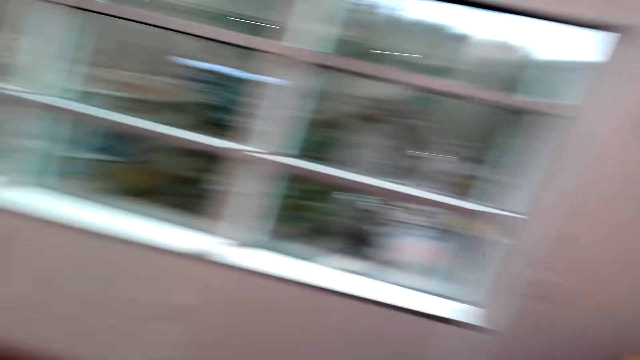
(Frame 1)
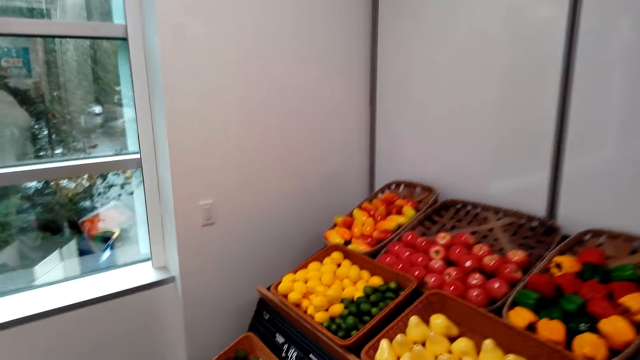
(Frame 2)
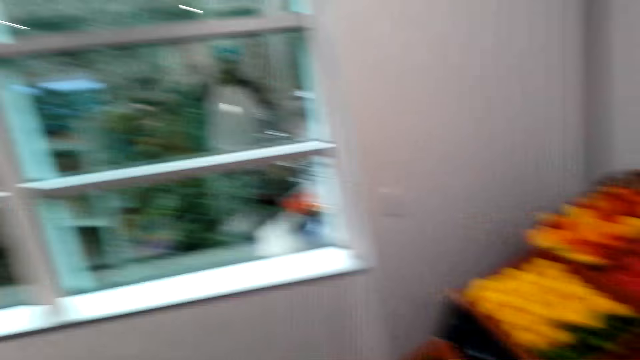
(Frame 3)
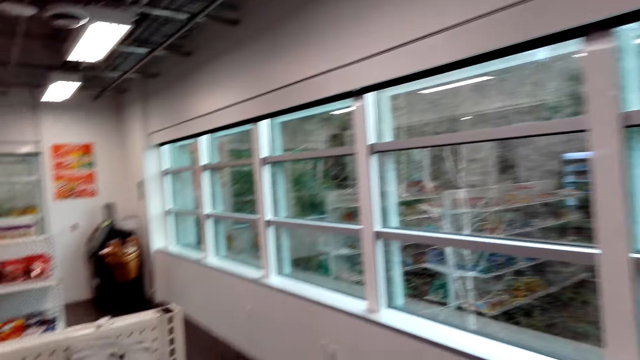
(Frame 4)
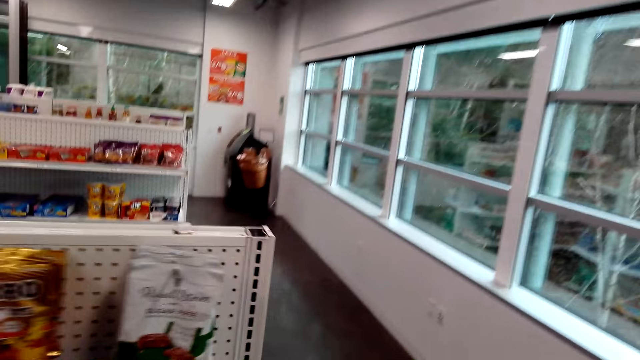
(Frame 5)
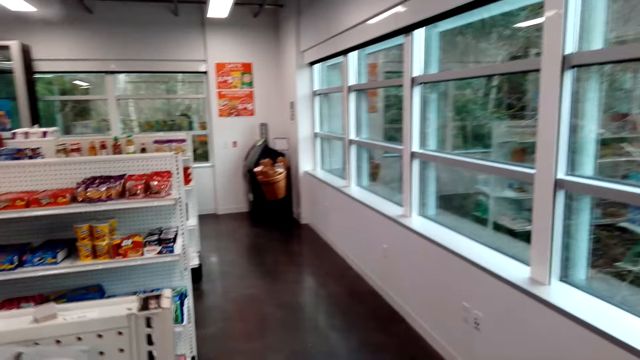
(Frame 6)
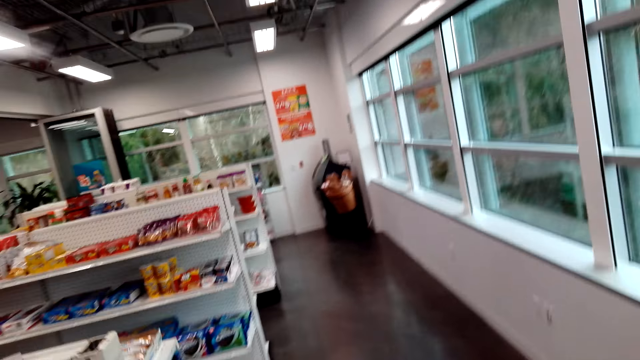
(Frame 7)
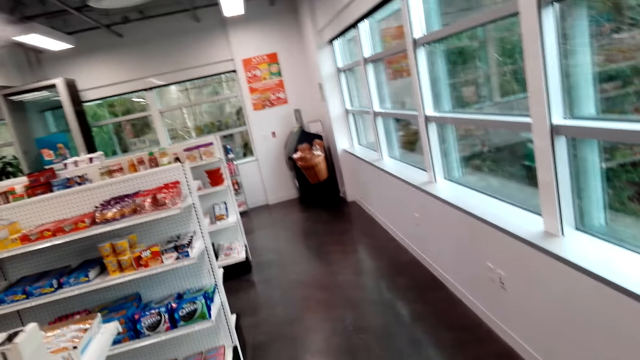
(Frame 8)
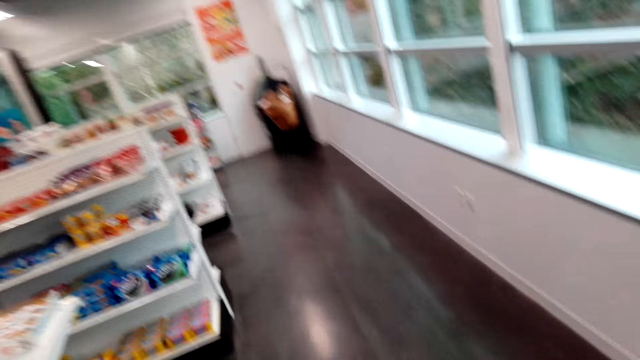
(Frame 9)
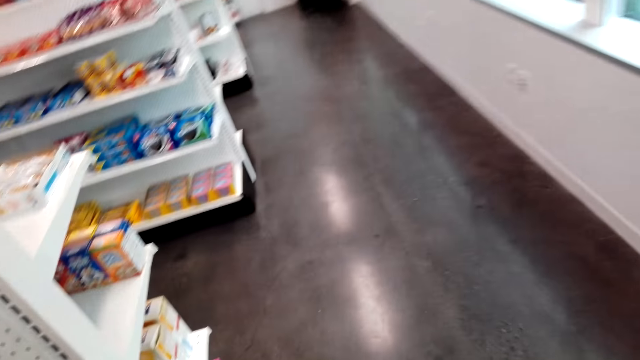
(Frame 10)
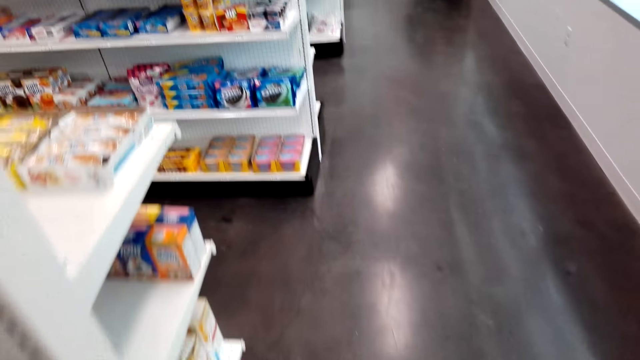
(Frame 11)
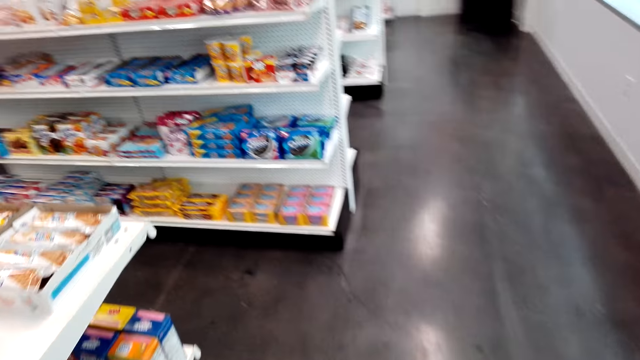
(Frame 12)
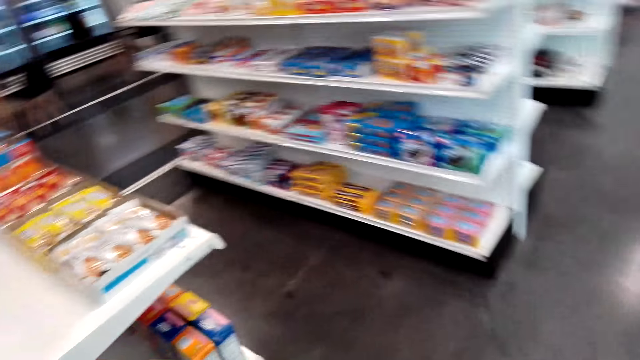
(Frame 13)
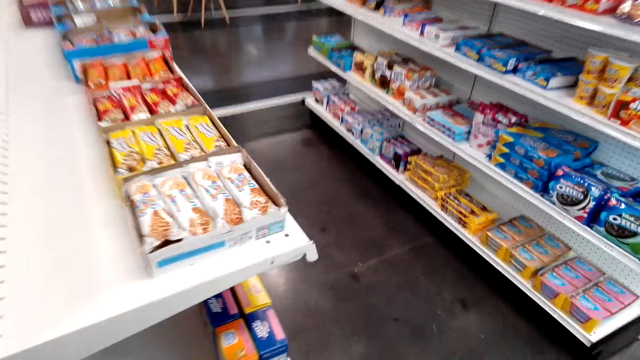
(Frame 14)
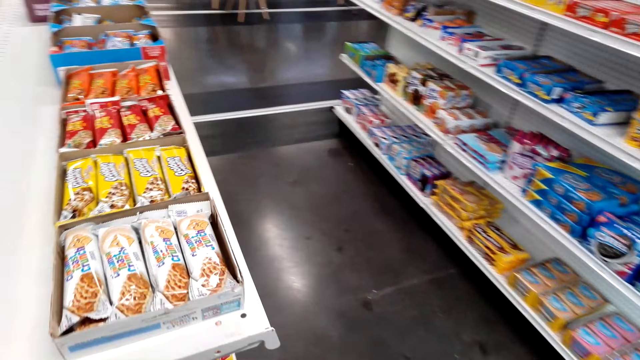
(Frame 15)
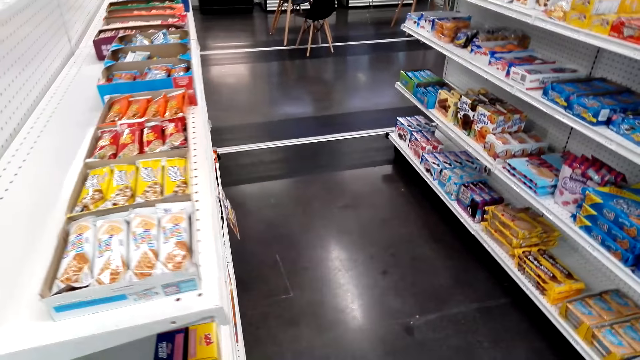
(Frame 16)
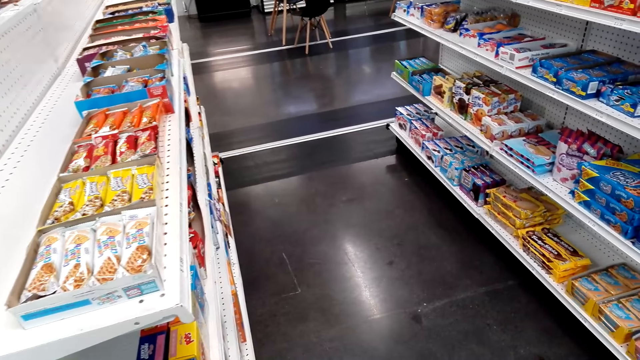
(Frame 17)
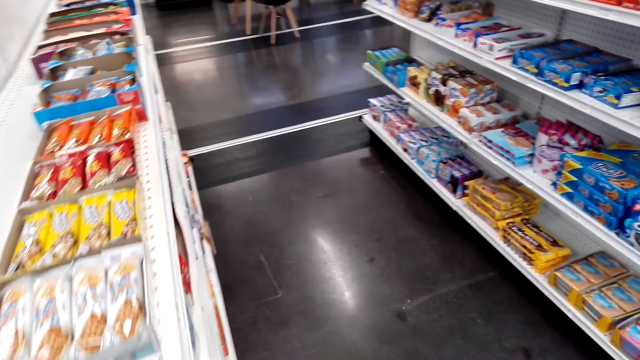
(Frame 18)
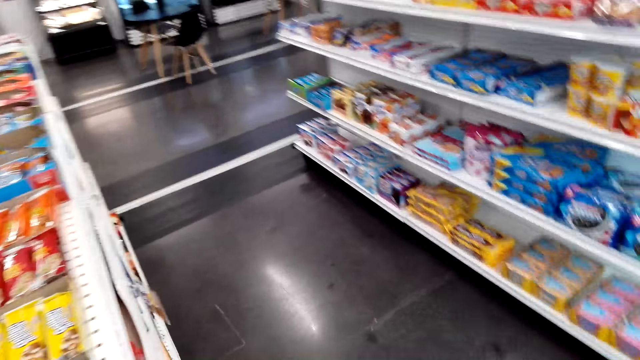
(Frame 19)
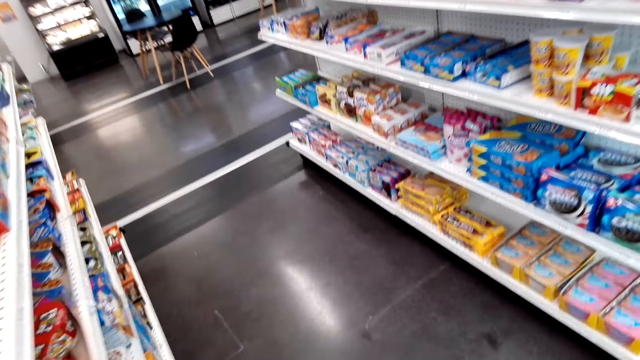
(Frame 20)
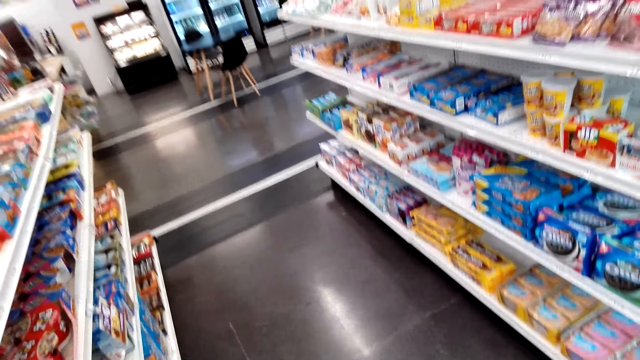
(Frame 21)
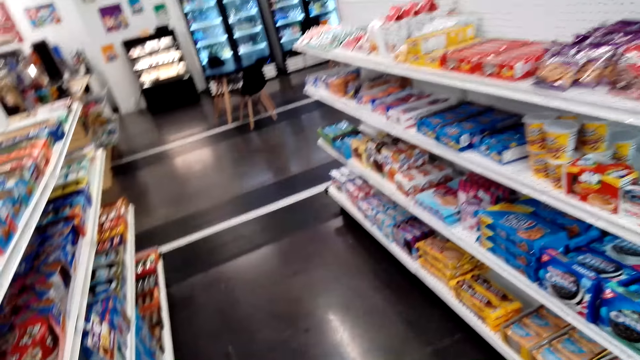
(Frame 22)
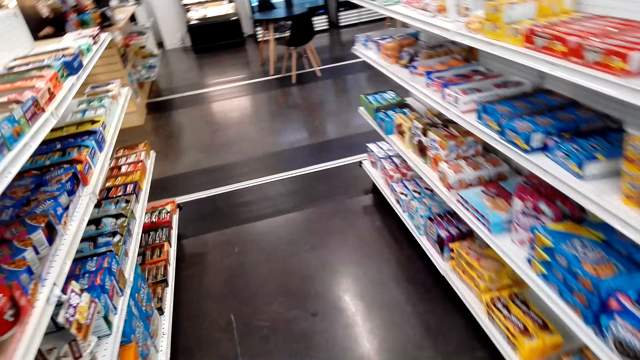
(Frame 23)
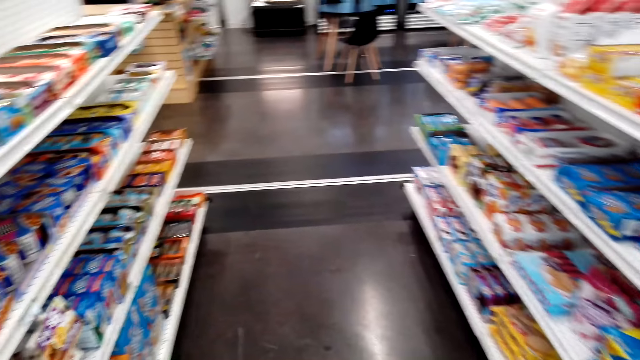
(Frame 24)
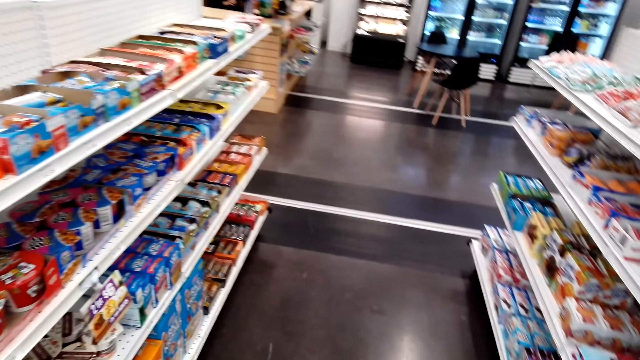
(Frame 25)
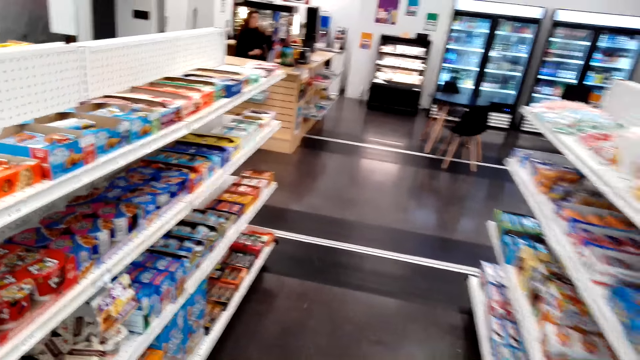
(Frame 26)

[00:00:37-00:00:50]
The camera wearer looks at the shelves. They walk around. They look at the shelves. They walk around.

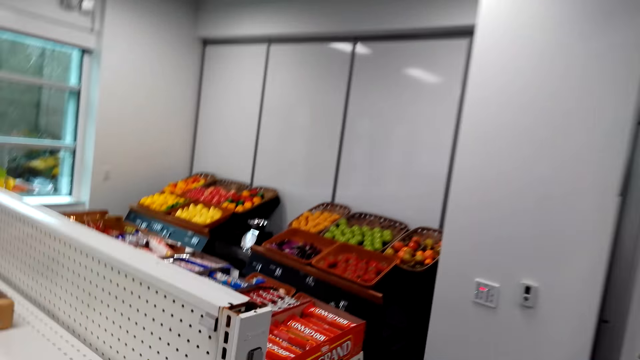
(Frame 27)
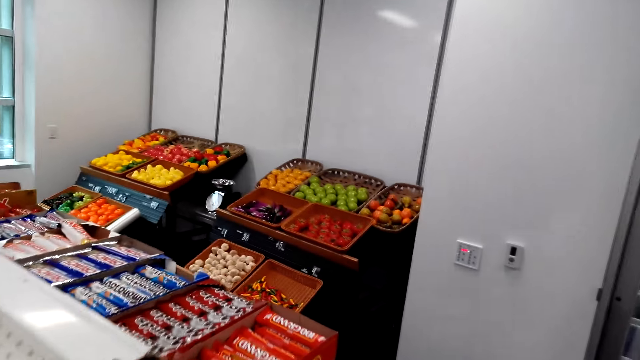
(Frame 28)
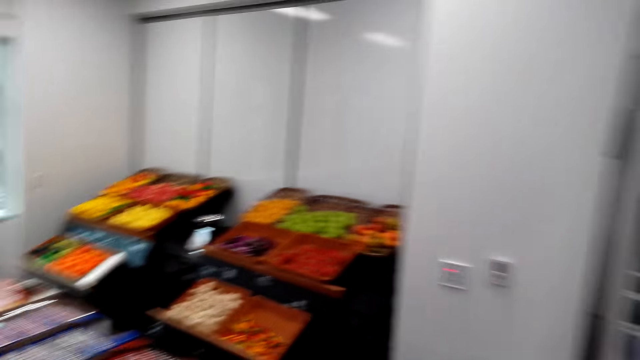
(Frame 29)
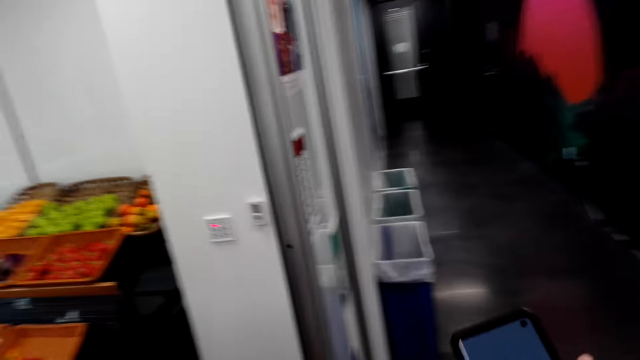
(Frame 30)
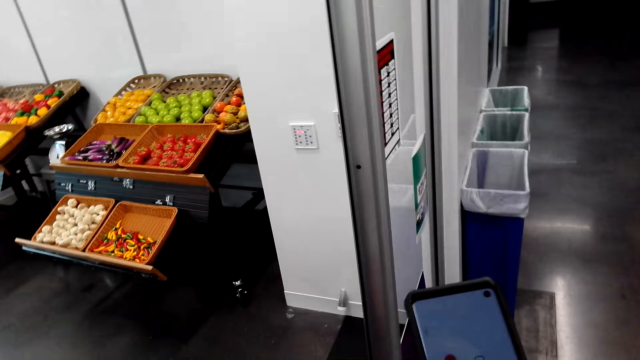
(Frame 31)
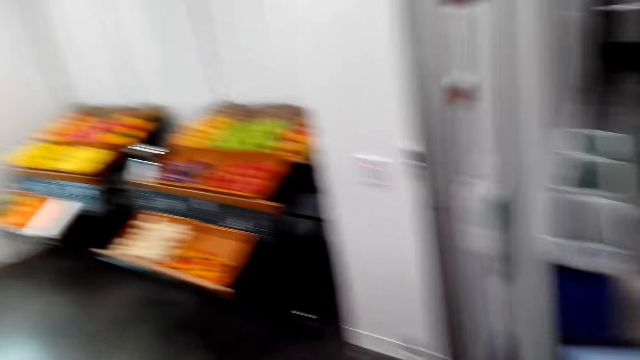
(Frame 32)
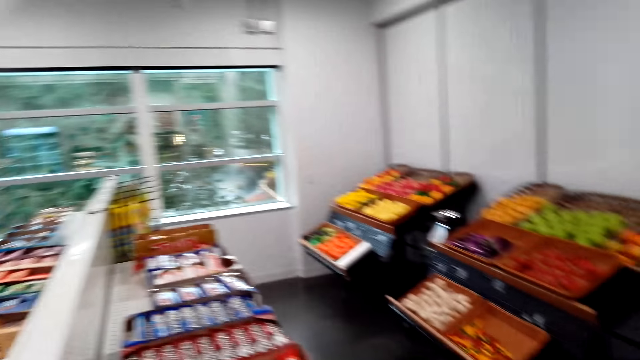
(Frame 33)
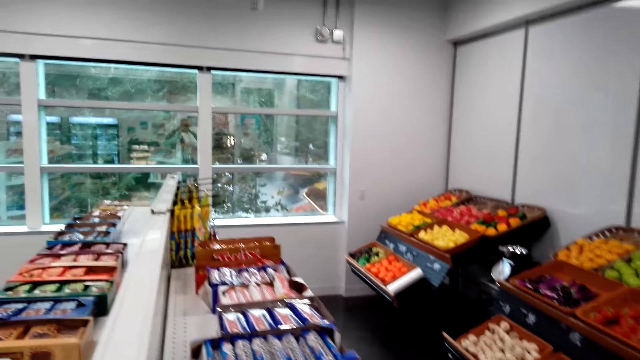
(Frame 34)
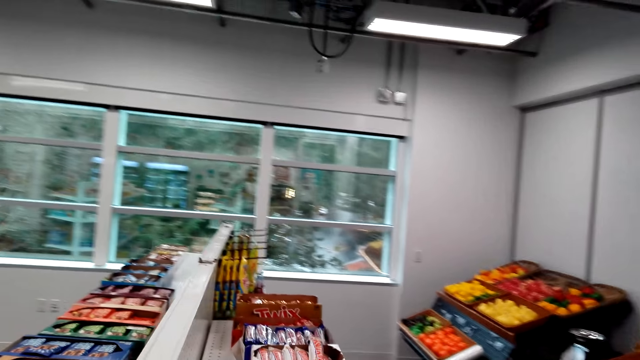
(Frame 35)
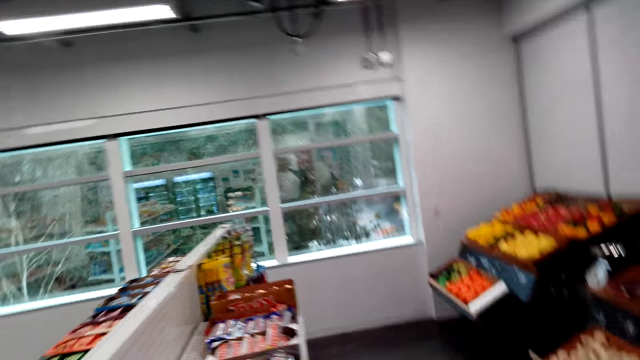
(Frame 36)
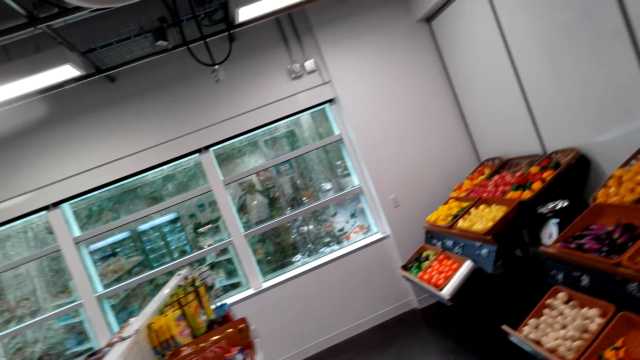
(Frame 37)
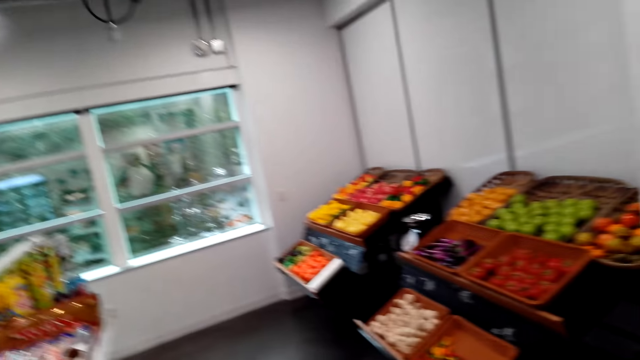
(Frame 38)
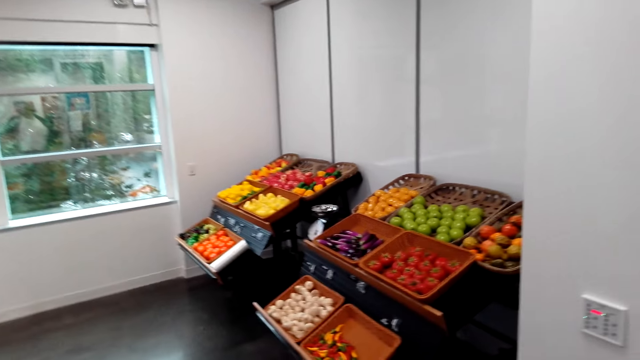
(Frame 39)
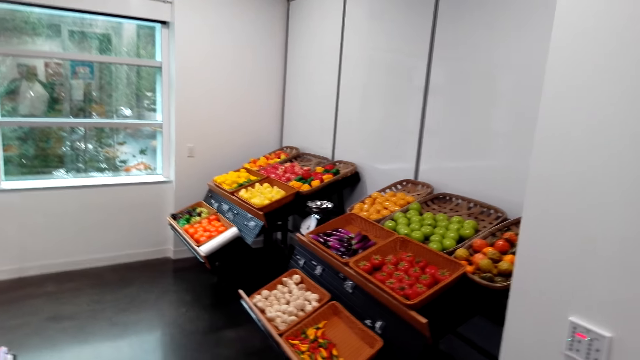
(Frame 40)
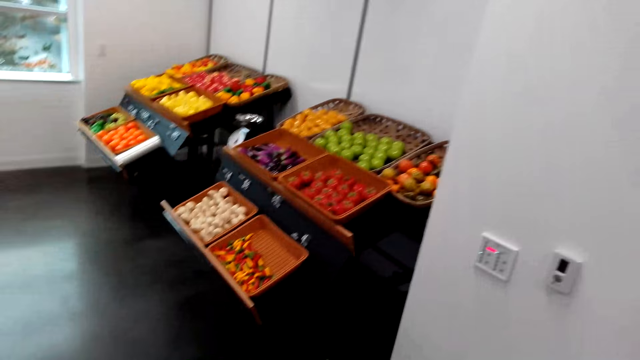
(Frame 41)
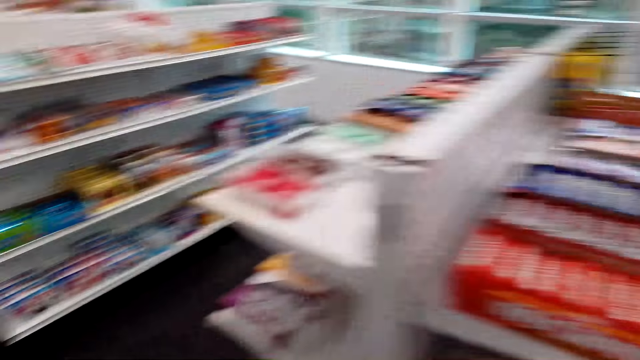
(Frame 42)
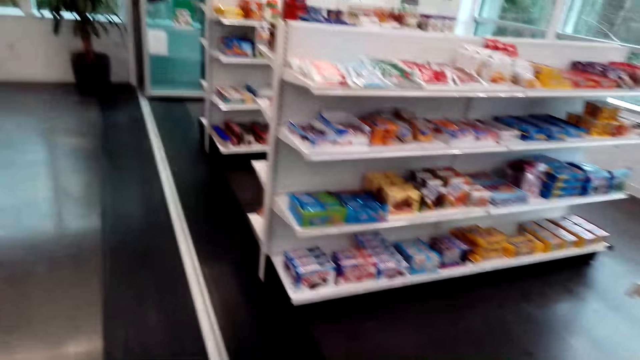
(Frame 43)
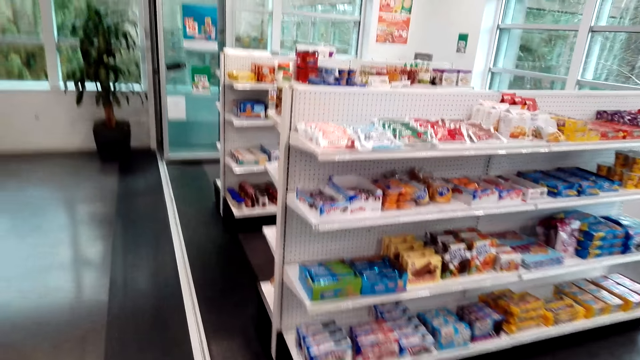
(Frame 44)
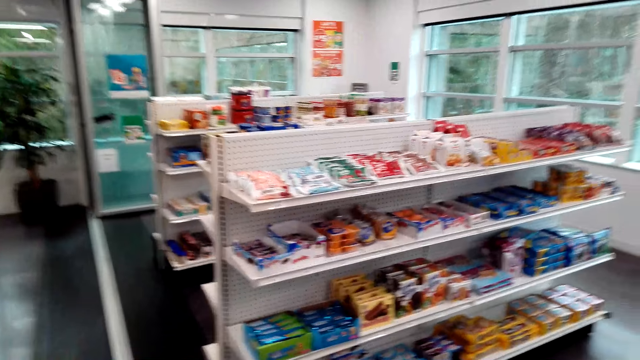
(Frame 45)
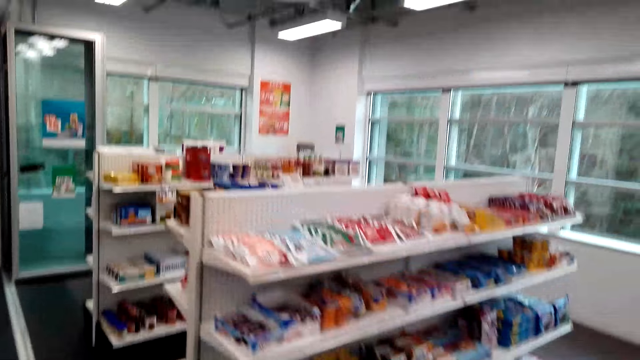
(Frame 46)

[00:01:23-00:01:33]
The camera wearer looks at the phone. They look at the shelves.
